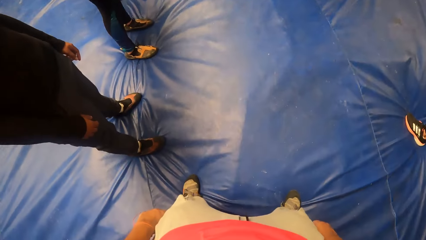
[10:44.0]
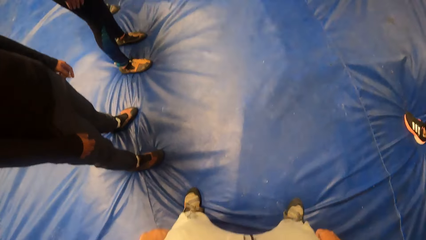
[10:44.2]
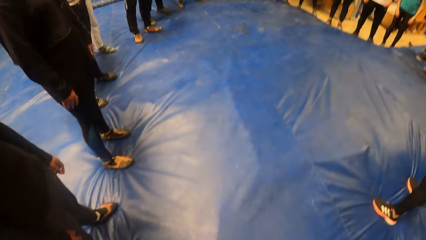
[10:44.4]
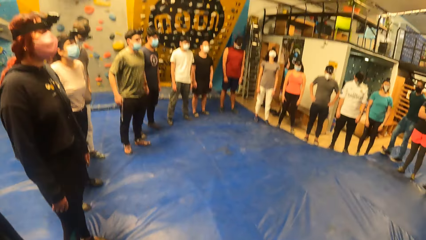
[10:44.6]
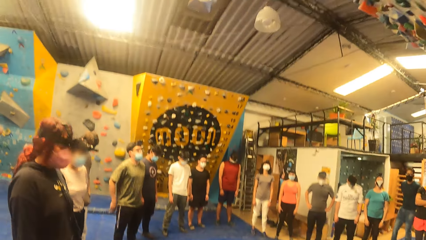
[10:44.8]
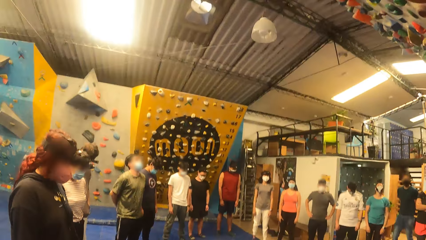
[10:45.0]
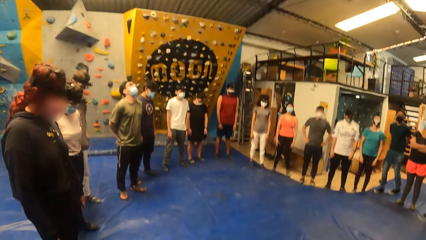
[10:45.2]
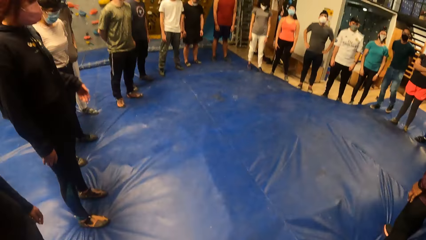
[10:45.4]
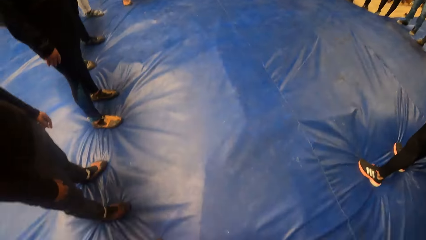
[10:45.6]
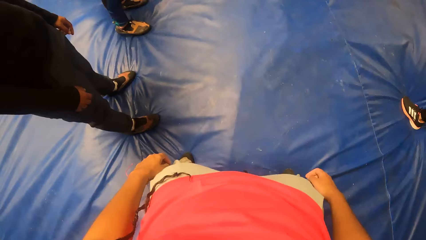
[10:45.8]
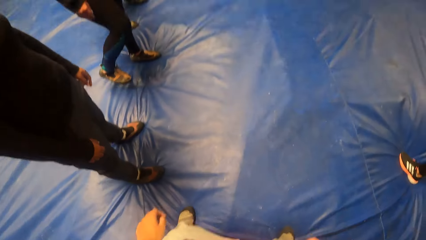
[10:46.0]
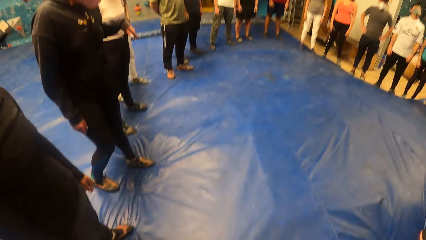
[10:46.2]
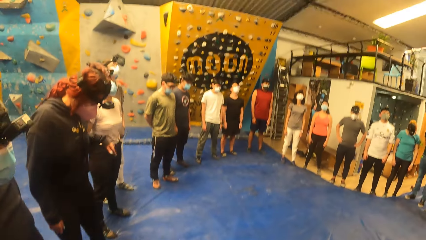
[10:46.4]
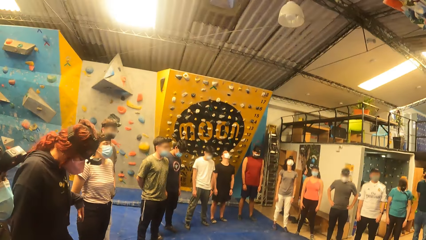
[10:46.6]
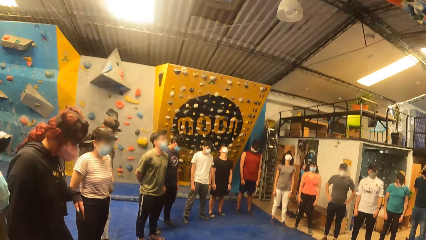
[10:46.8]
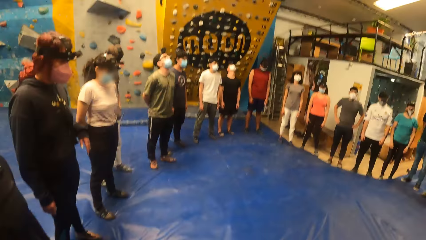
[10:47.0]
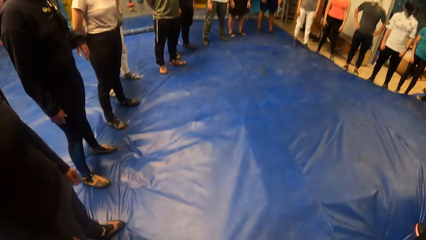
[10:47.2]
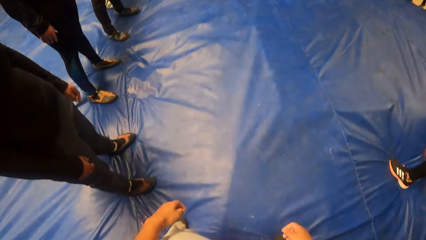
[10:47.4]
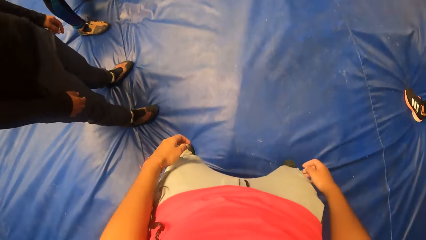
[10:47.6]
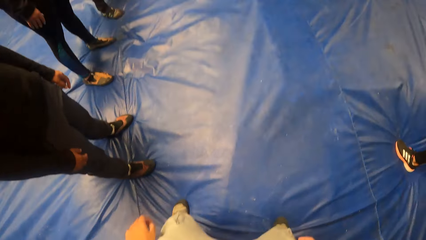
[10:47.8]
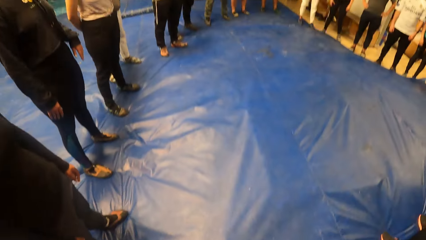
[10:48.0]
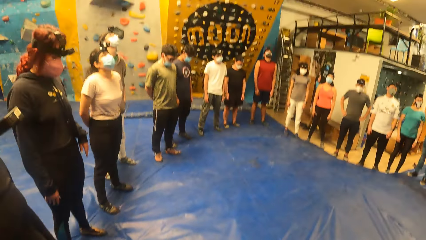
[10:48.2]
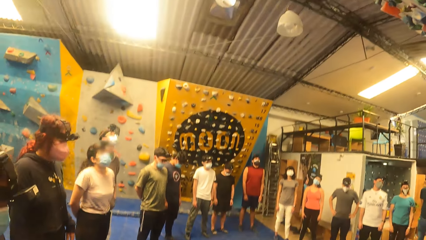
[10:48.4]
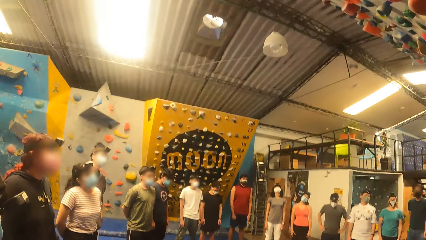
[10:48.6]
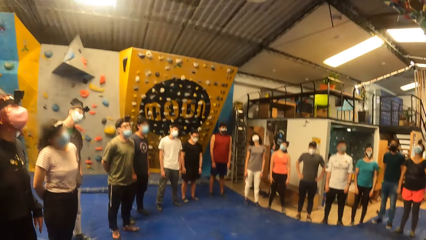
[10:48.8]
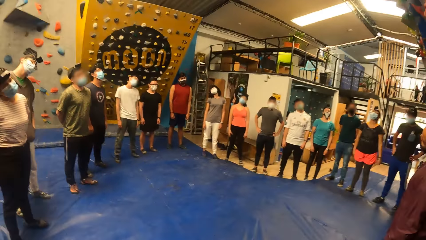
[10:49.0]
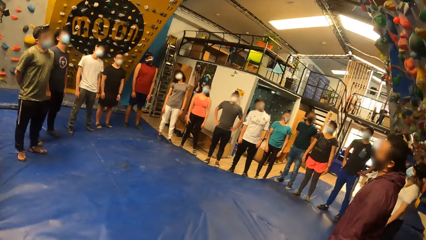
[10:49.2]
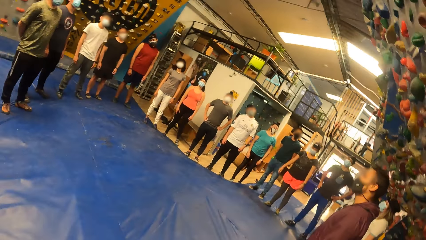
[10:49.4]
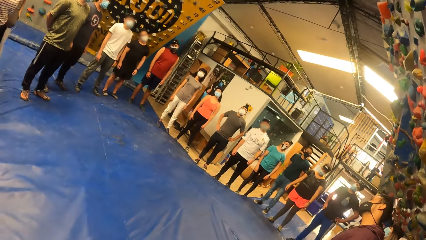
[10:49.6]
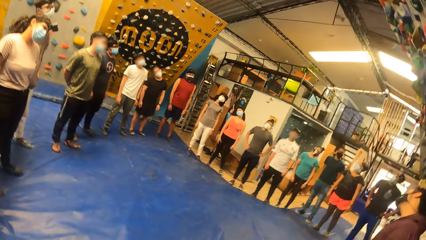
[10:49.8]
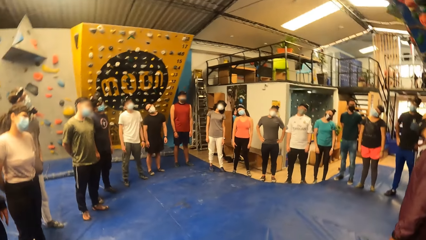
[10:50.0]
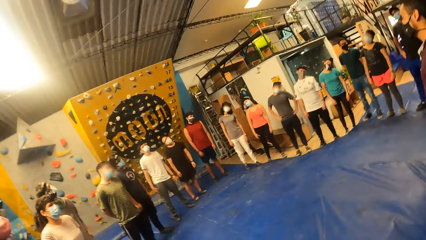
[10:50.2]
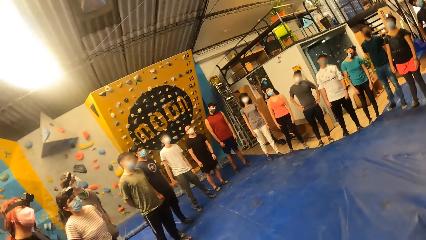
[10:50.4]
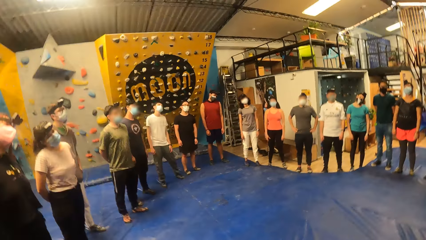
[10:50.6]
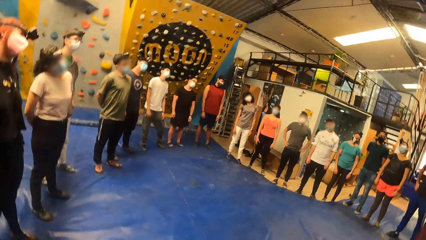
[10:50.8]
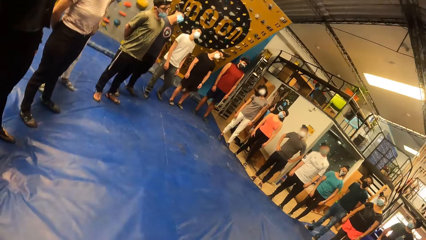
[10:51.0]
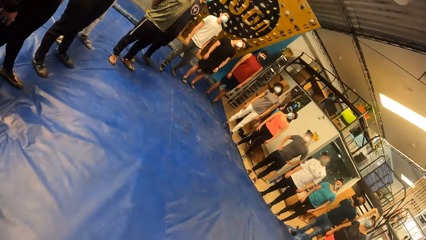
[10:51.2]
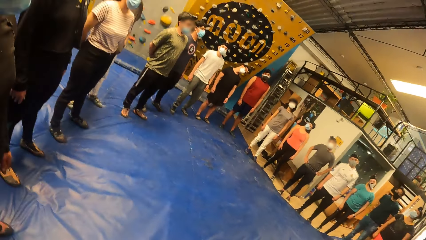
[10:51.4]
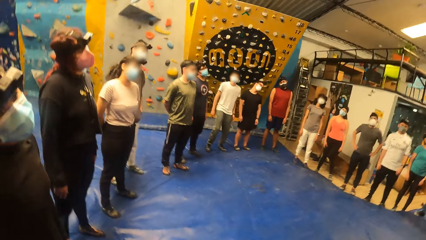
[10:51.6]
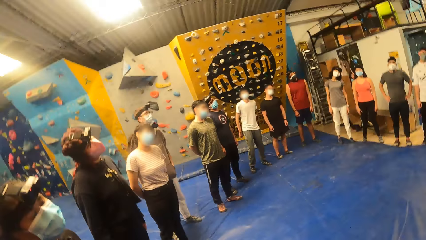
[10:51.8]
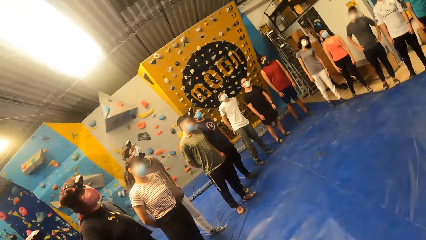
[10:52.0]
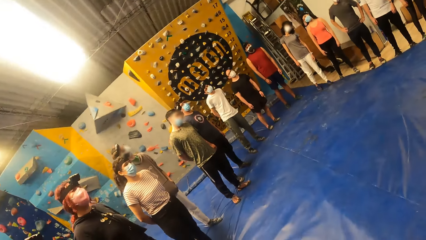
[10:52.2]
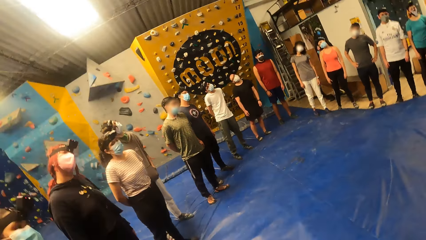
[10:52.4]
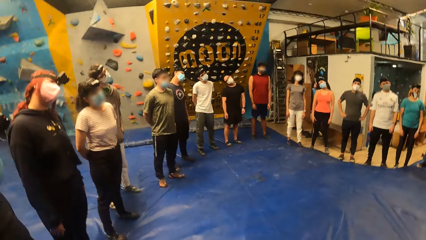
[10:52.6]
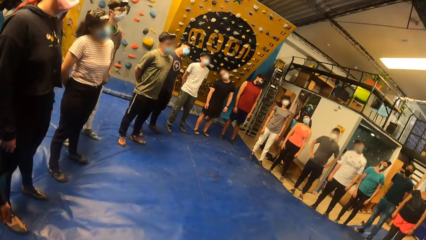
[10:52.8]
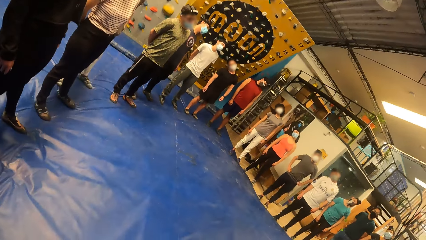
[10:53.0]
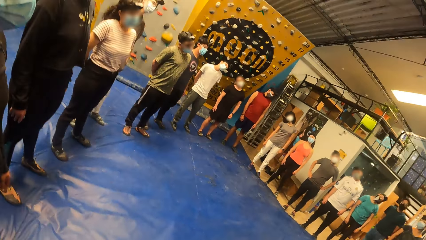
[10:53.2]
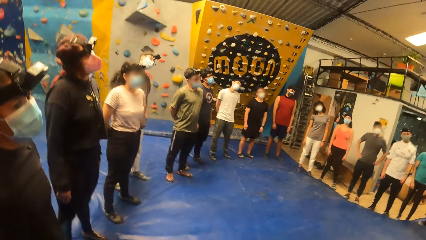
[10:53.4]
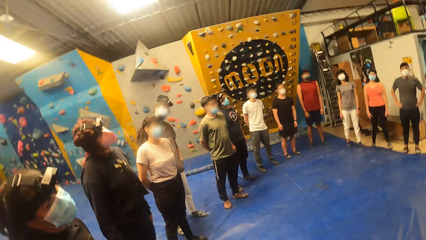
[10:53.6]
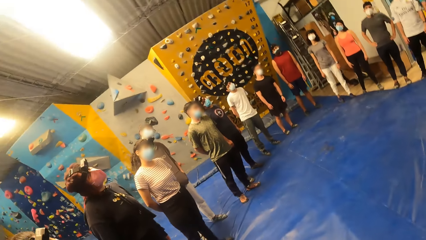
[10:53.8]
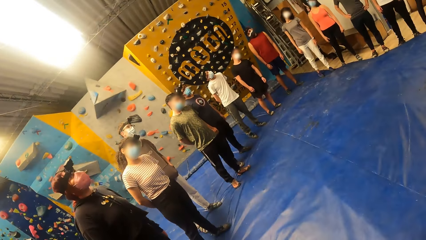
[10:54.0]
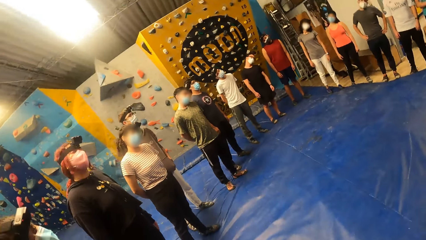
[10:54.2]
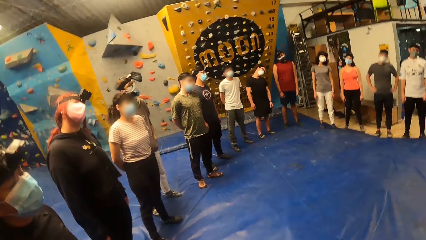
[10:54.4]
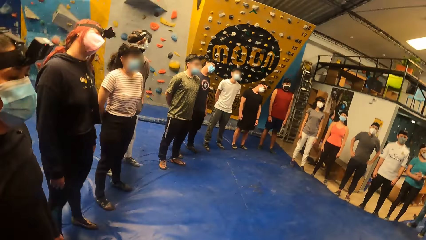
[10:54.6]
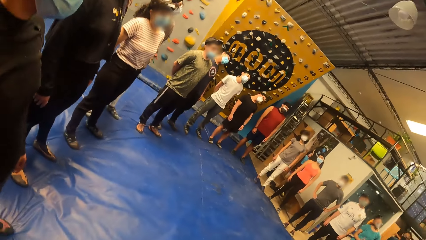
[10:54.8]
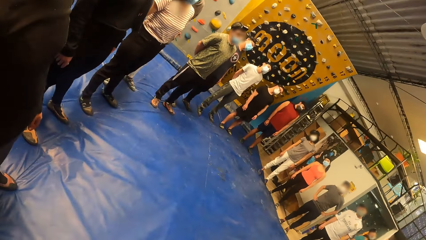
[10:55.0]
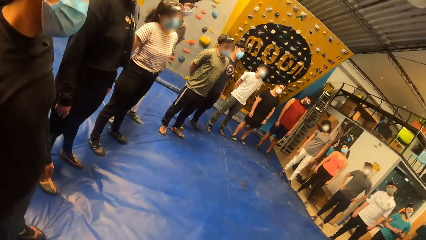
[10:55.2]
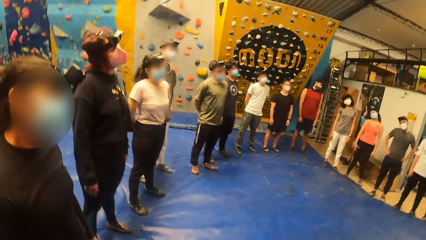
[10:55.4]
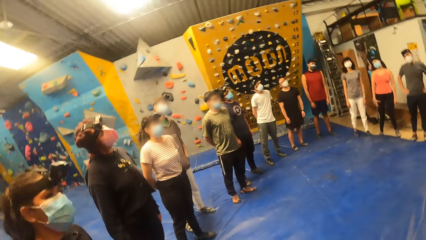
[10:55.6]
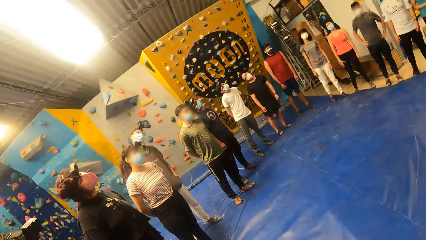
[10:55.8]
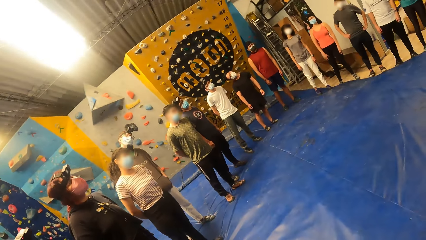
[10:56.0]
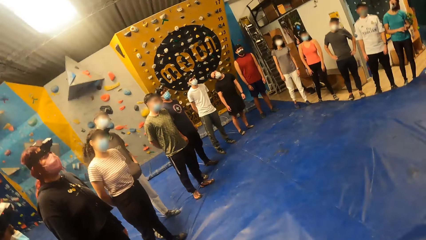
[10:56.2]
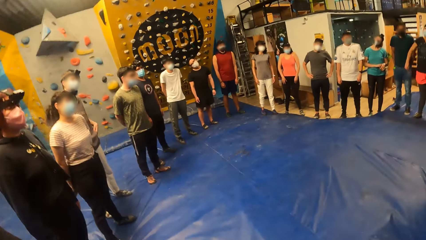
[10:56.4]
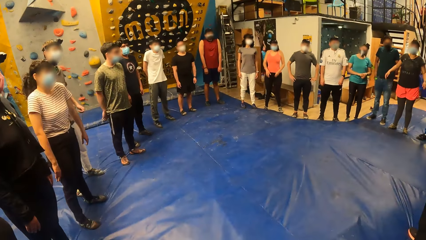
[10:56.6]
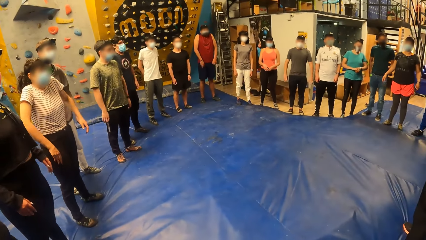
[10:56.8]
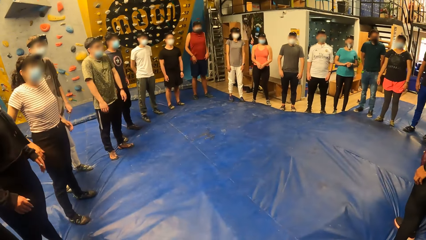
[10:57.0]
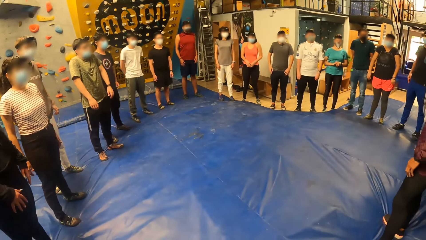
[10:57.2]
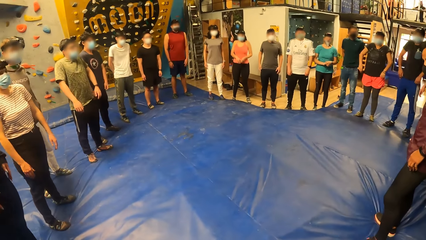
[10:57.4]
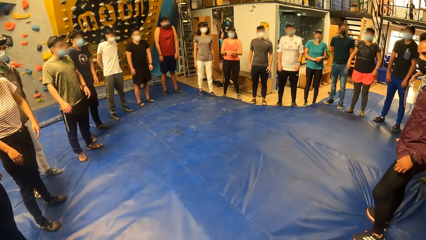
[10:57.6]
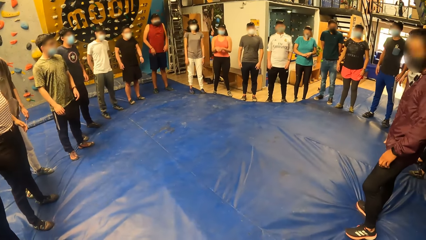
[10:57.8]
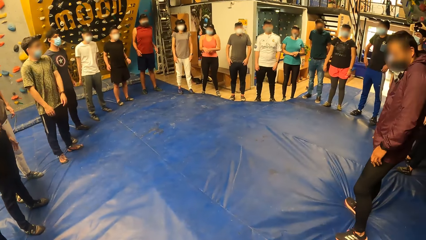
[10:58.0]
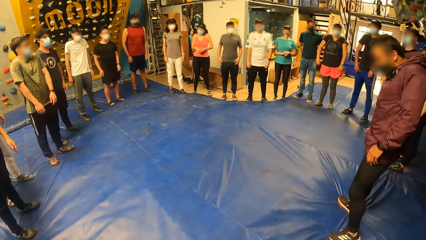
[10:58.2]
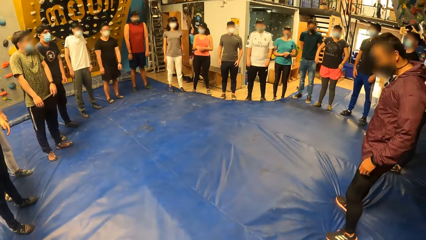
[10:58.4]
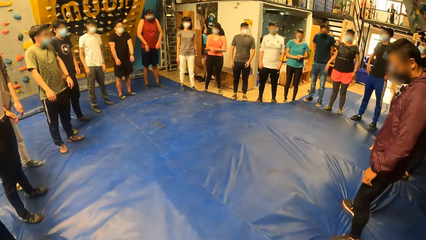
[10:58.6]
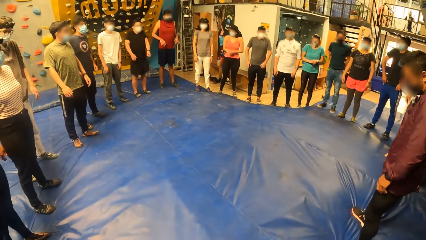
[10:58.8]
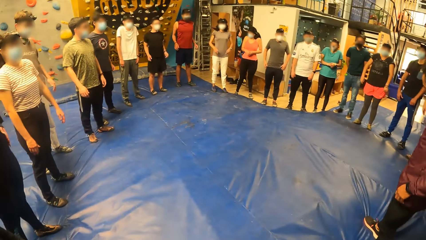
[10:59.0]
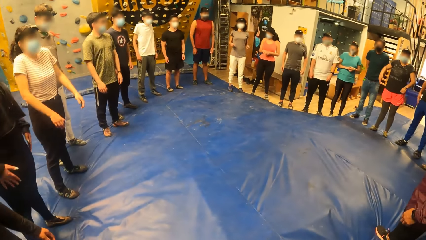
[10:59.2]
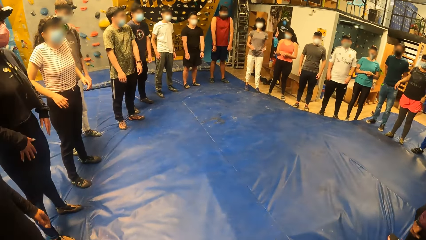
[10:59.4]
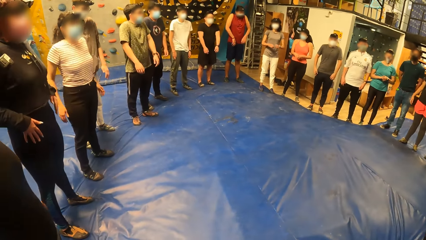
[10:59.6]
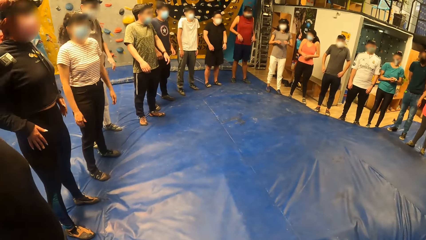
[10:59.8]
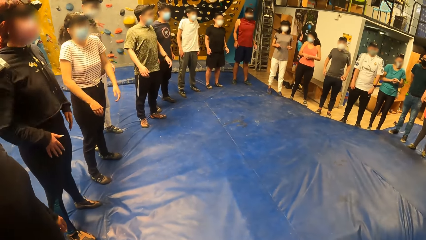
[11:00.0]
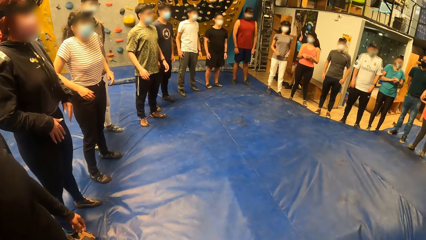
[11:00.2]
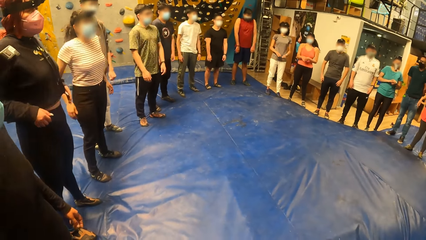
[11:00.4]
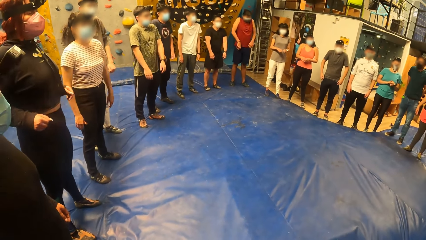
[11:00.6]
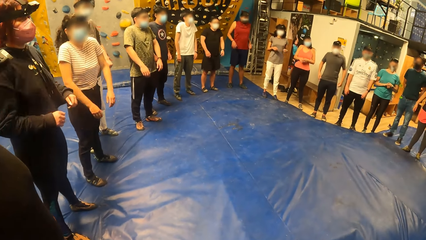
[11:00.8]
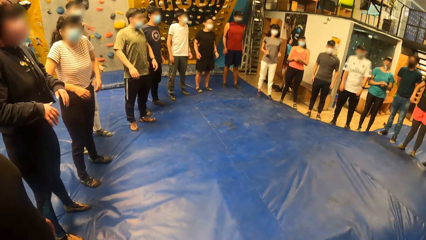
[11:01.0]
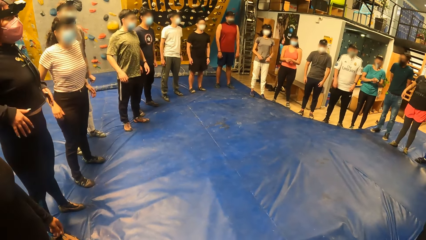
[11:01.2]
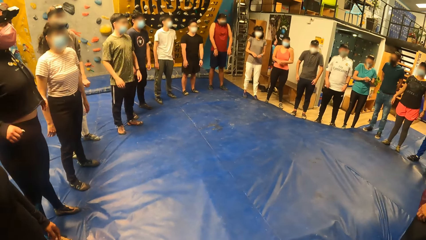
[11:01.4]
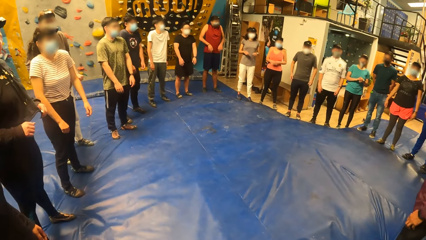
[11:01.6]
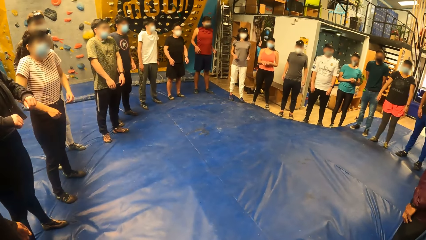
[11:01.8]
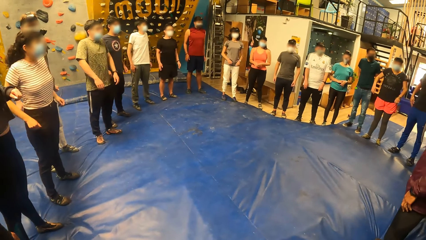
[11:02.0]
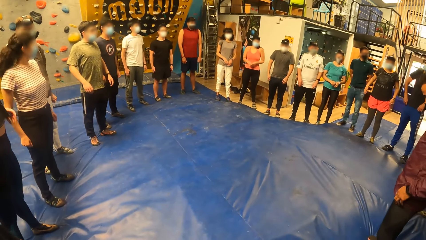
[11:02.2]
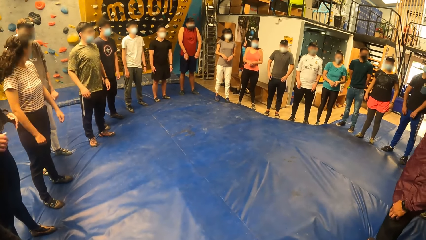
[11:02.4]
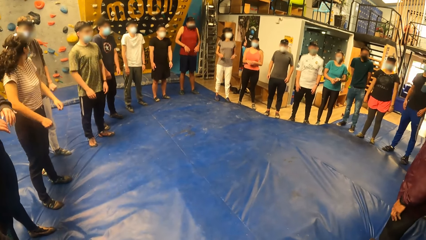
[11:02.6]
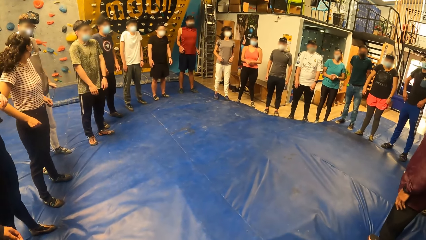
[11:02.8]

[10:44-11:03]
The camera wearer shakes their shoulders.
